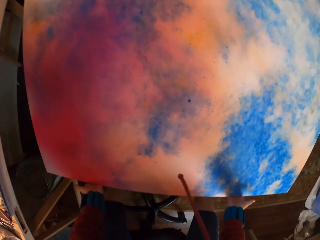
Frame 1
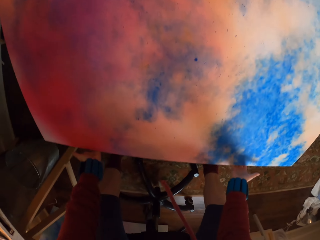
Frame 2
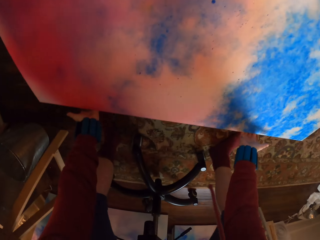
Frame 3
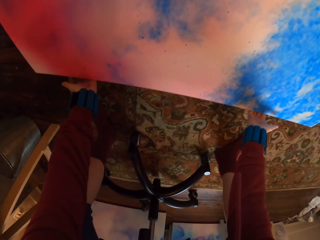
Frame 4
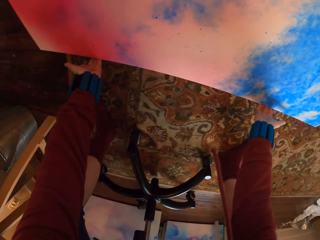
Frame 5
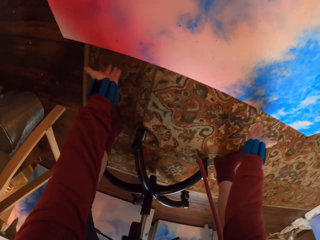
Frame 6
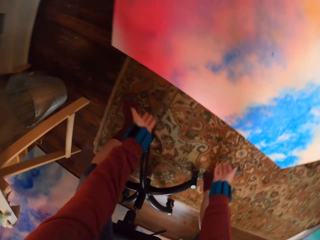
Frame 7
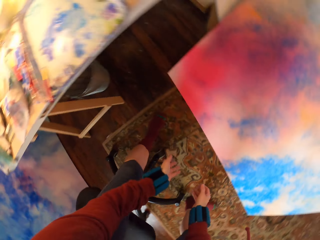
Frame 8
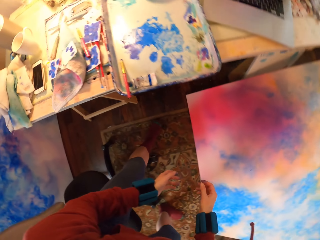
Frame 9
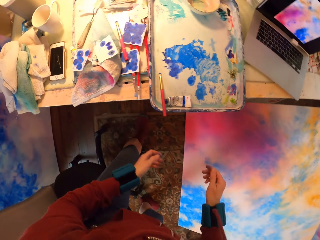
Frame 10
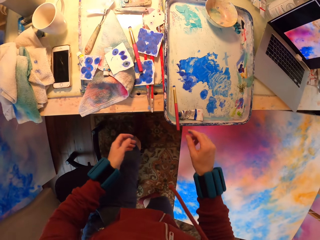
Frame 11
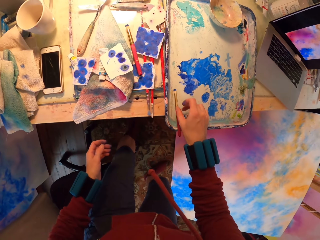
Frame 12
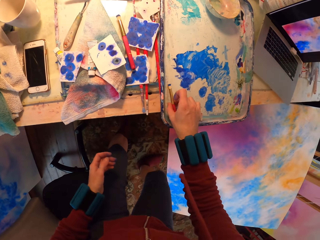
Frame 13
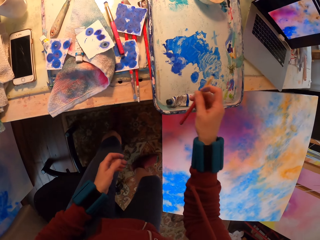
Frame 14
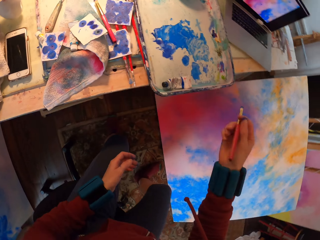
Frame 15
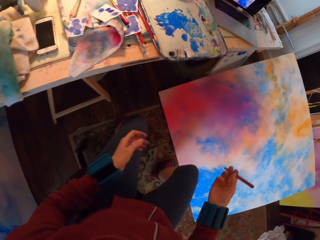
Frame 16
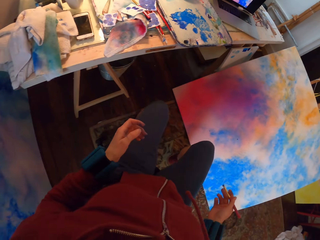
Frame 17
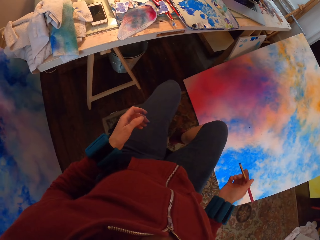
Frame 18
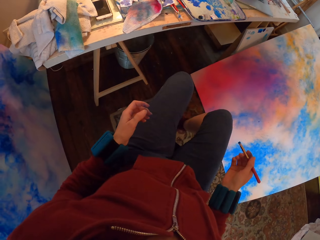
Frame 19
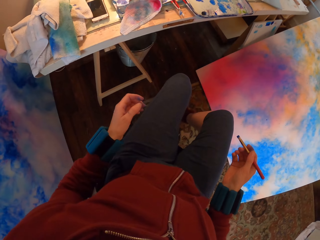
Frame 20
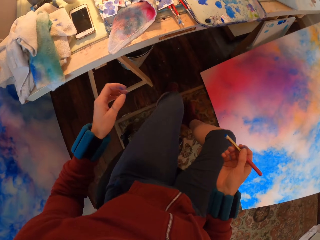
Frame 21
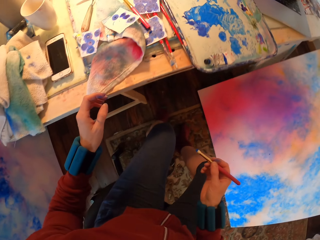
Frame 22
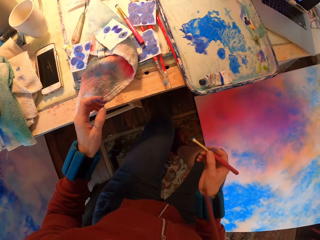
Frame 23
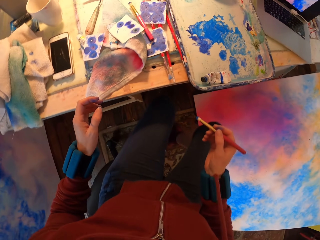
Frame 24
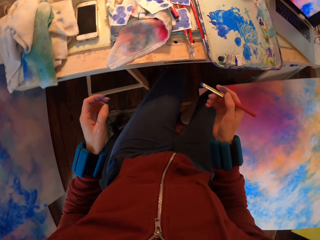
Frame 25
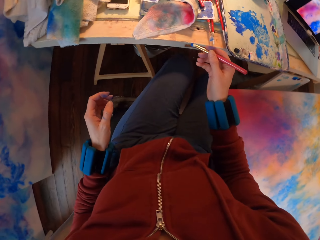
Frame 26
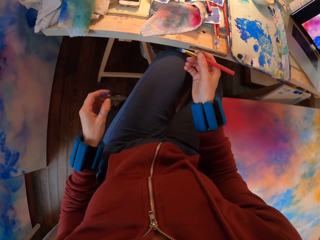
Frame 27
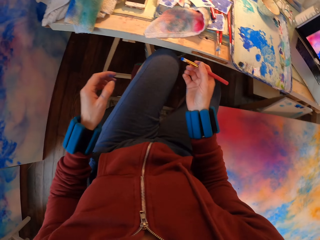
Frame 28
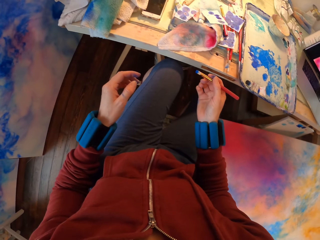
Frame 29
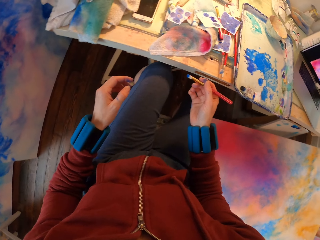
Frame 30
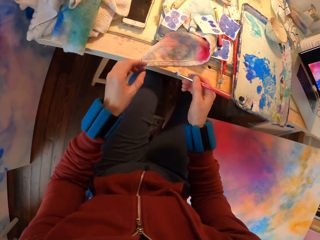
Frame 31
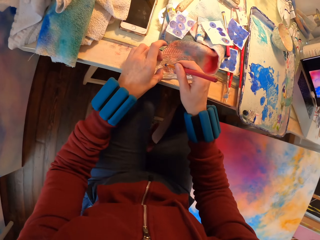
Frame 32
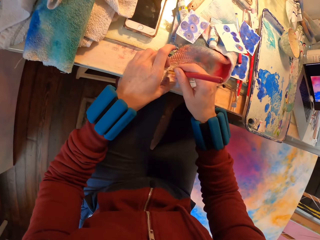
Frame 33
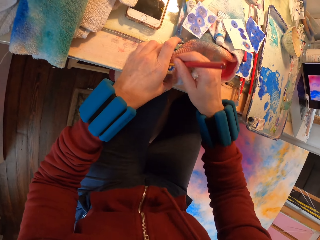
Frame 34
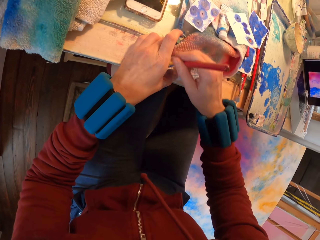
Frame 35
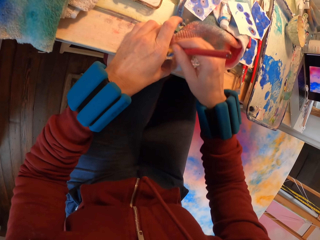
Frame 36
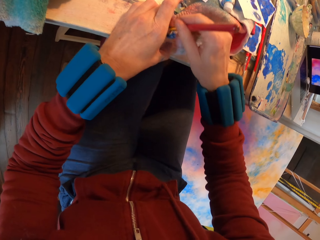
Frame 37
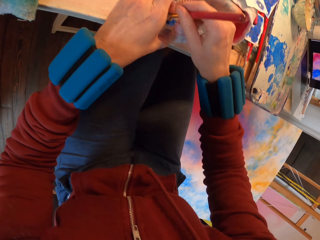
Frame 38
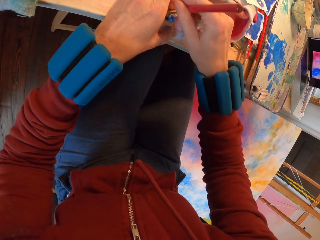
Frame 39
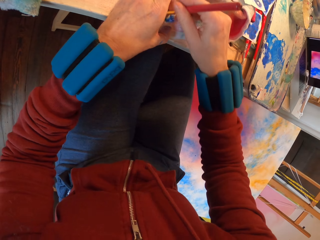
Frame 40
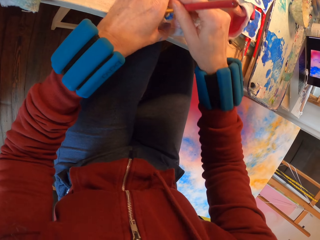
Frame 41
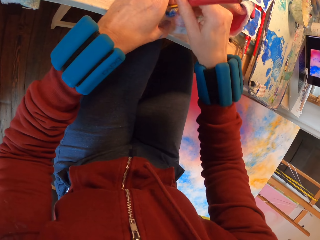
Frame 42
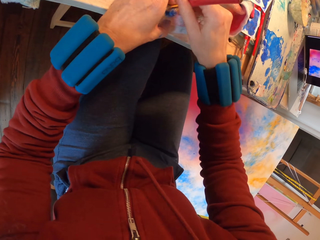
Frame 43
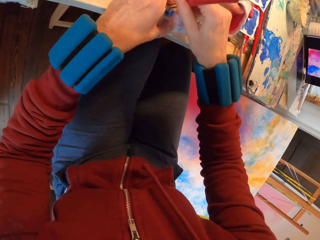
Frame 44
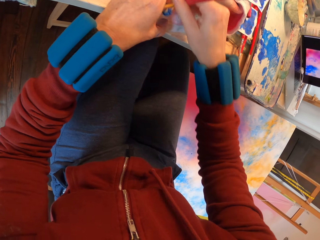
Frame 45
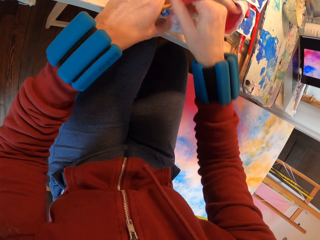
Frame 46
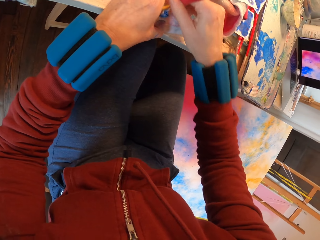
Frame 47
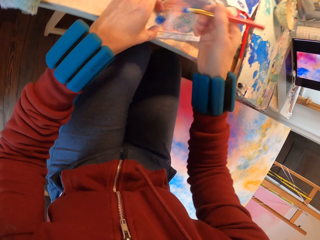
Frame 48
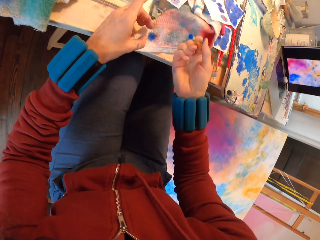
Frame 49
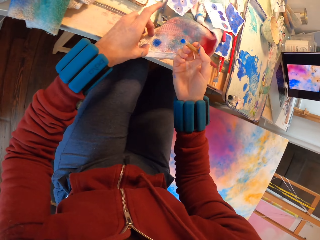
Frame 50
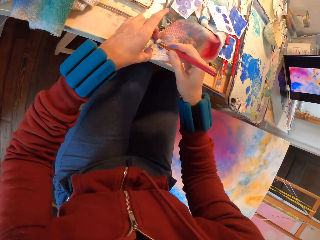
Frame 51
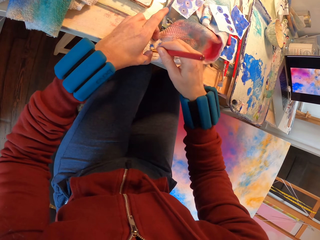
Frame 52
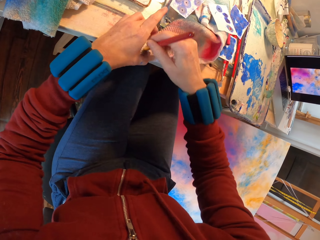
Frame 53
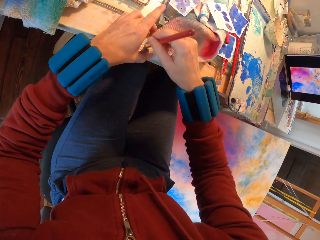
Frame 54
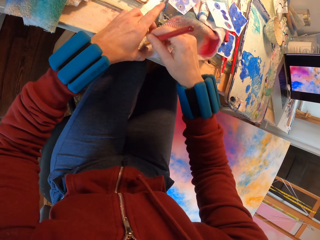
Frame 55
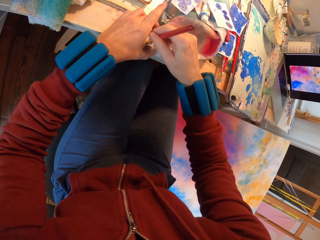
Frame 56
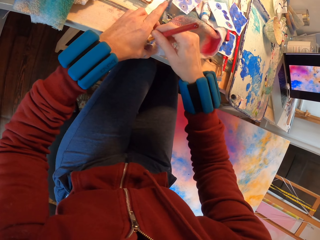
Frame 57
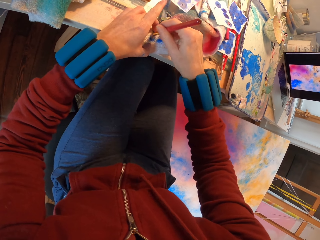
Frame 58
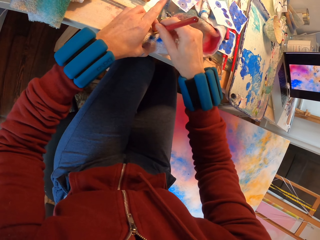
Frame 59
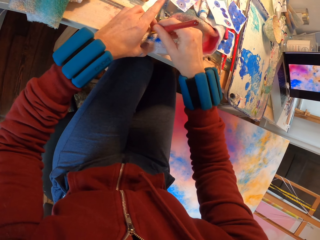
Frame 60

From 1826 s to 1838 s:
The camera wearer lowers the Masonite board to the floor. They pick up the paint brush on the tray. They wipe the paint brush with a towel or cloth.

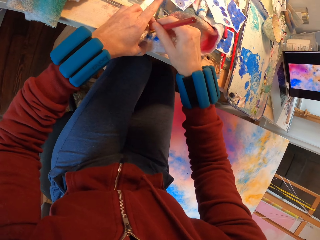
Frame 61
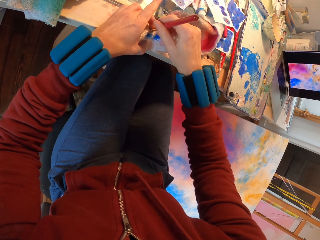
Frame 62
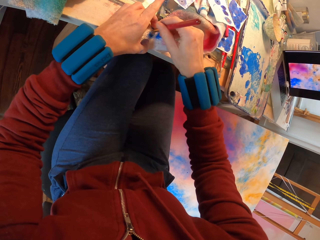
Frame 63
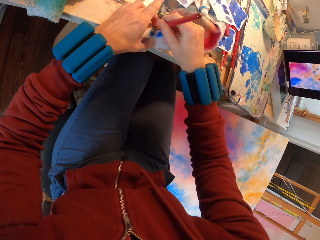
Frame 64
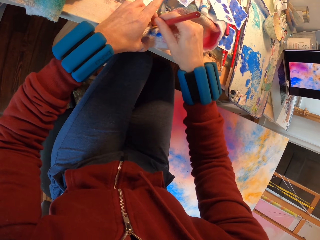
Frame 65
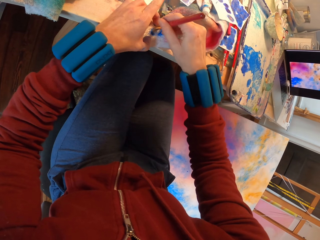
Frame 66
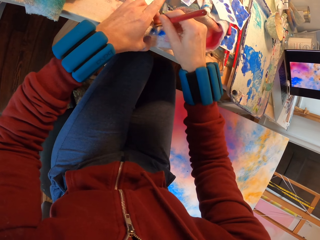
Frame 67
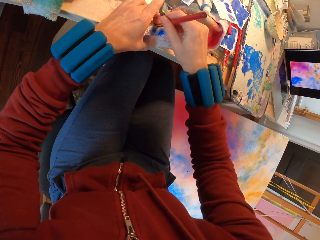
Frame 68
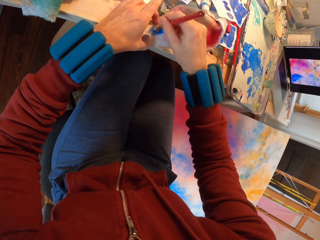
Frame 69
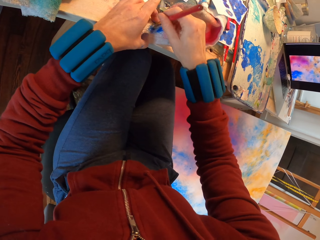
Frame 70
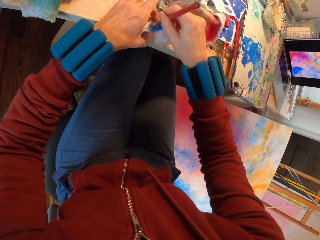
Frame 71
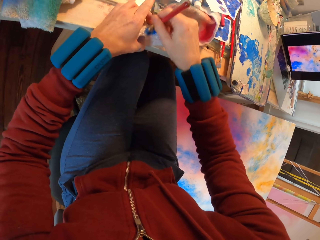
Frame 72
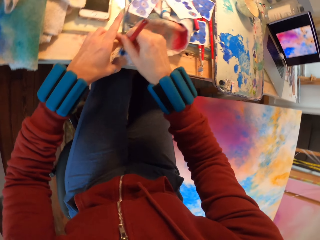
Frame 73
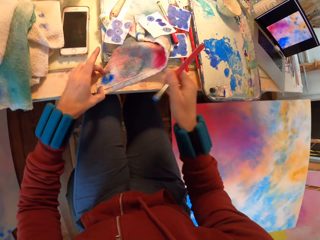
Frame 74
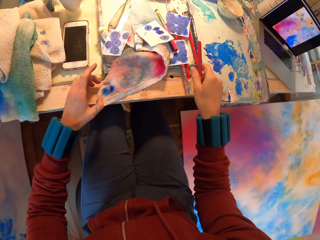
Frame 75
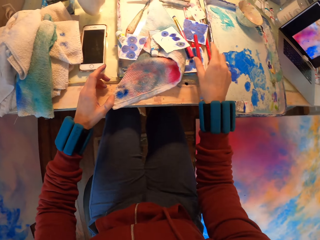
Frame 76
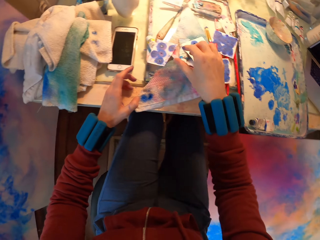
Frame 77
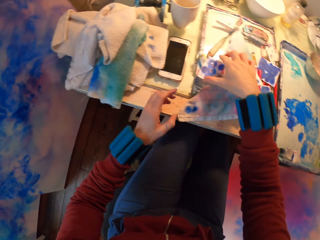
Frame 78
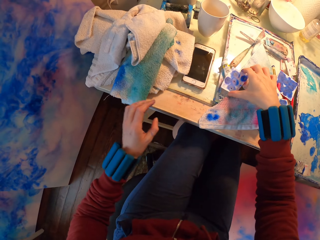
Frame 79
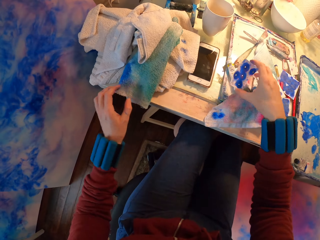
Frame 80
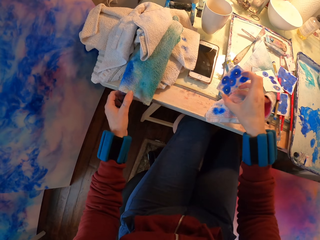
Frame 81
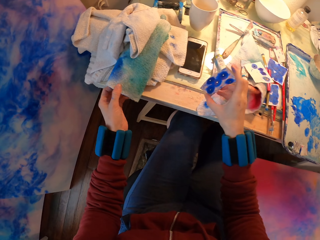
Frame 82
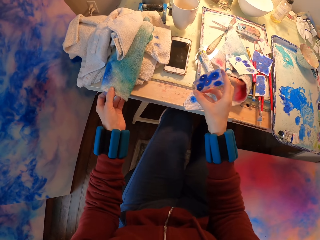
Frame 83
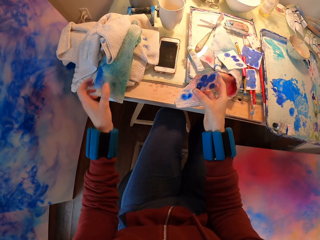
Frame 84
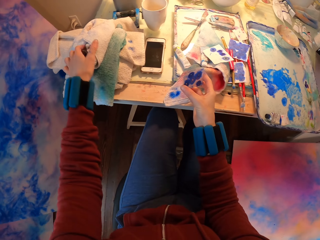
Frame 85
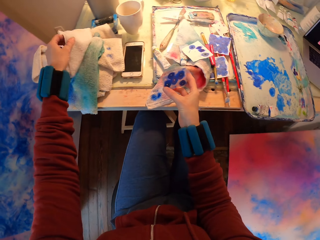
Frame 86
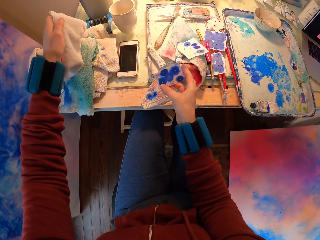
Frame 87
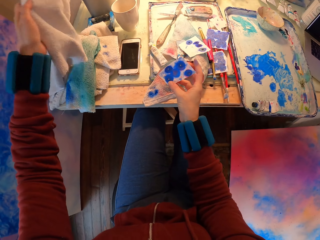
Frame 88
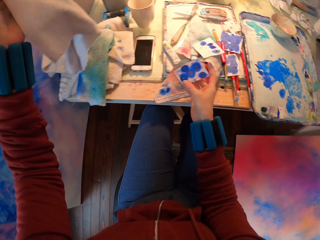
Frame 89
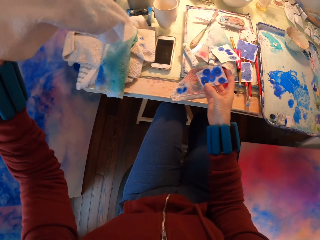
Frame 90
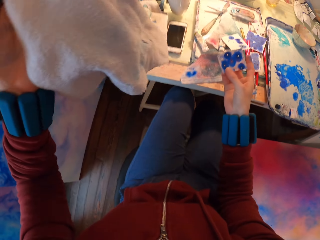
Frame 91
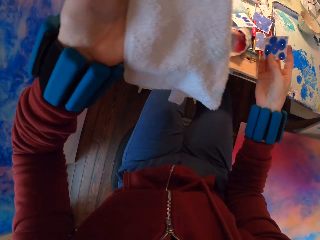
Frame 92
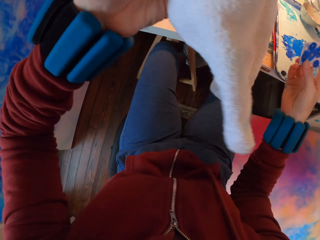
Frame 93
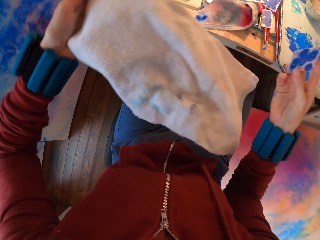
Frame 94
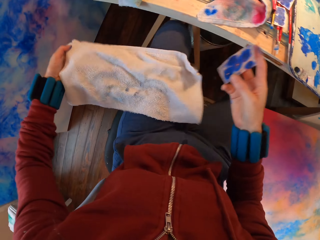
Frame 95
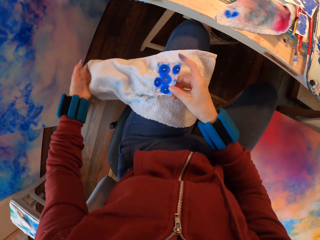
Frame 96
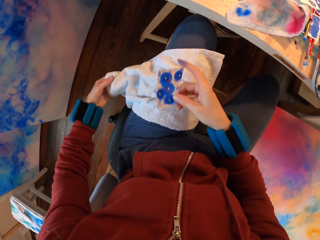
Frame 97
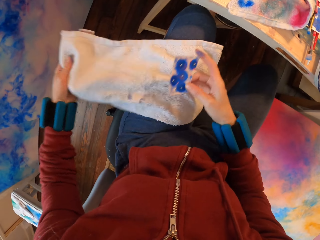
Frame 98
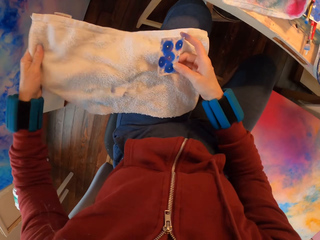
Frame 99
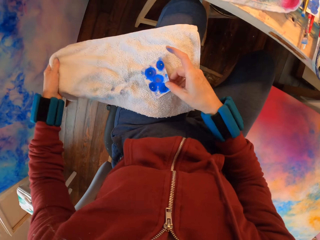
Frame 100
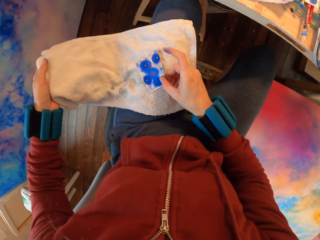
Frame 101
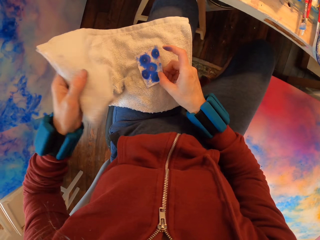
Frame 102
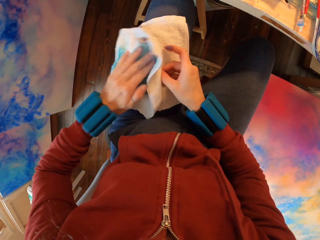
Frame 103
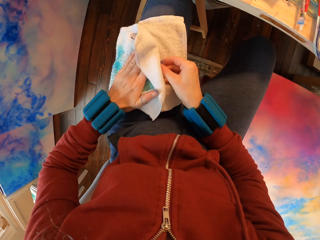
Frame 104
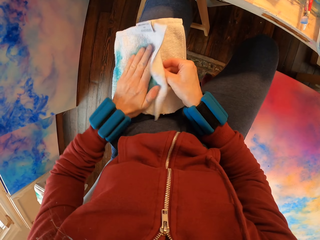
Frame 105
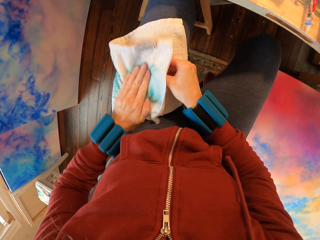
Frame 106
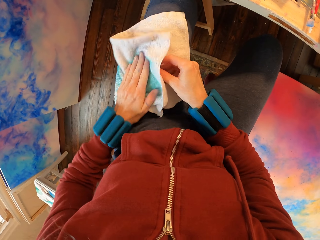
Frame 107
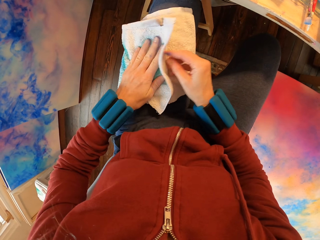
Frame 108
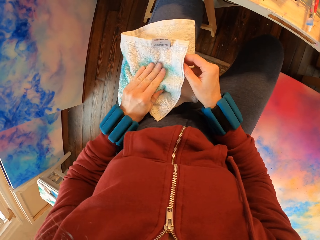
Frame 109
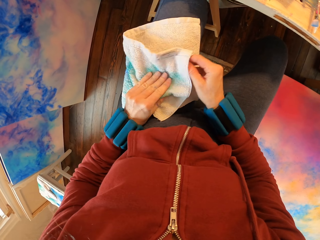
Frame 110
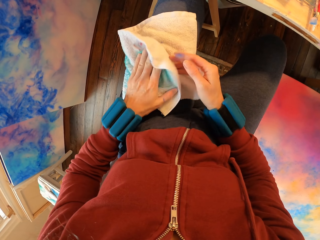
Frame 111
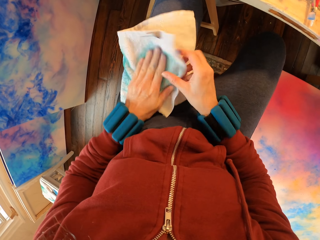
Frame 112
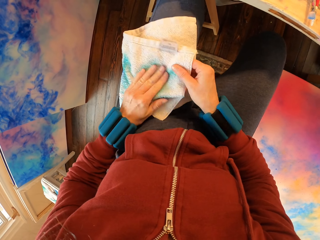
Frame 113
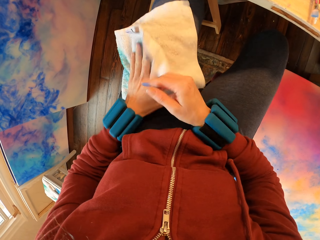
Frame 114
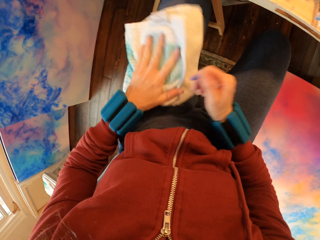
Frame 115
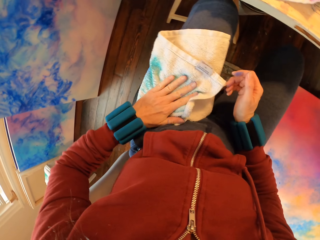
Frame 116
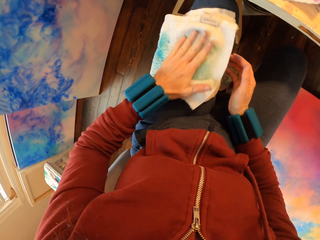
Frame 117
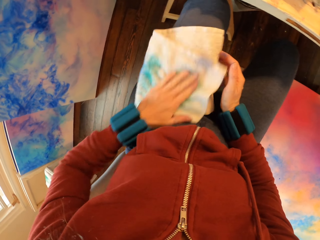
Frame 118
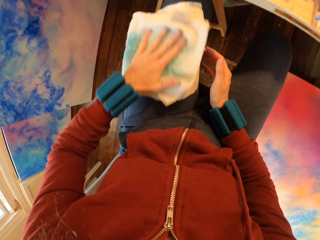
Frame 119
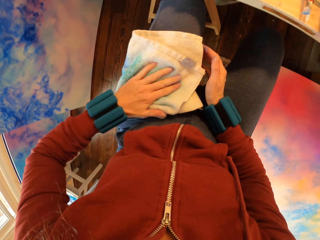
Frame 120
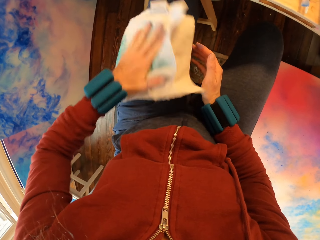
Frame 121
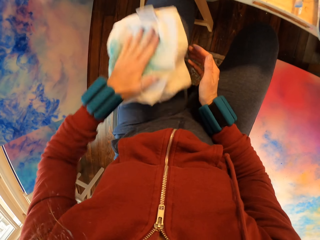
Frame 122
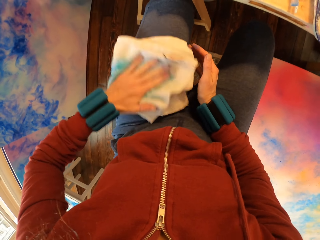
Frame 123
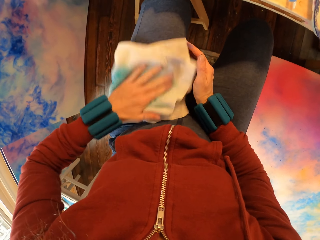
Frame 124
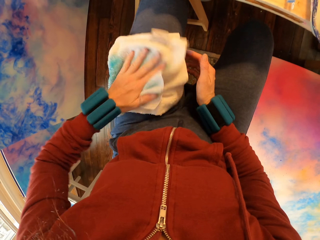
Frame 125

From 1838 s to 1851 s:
The camera wearer places the paint brush on the table. They pick up the watercolor paper on the table. They pick up the cloth. They wipe the watercolor papers with the towel.
